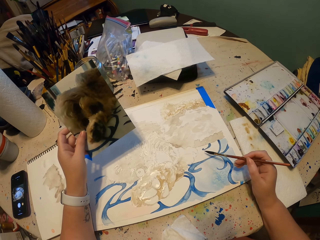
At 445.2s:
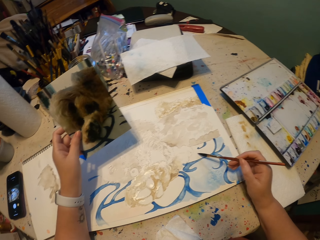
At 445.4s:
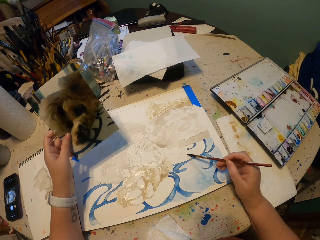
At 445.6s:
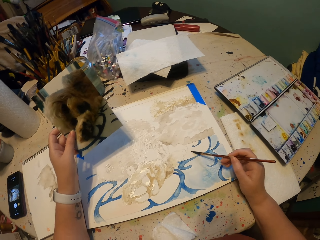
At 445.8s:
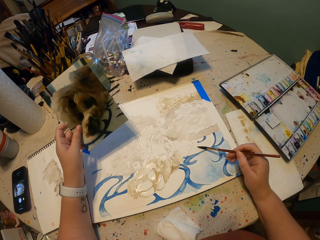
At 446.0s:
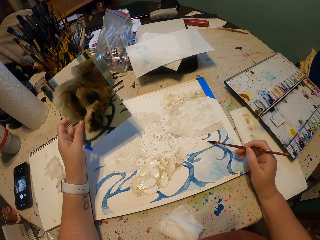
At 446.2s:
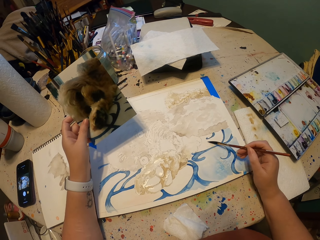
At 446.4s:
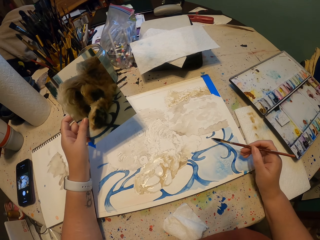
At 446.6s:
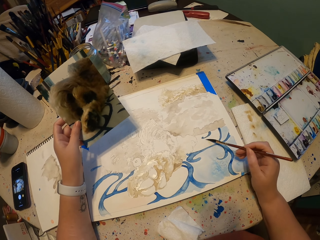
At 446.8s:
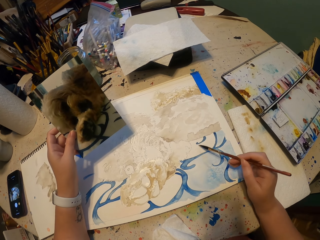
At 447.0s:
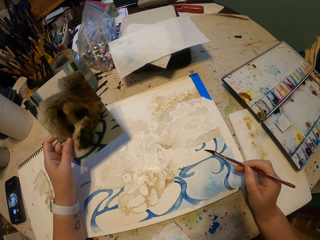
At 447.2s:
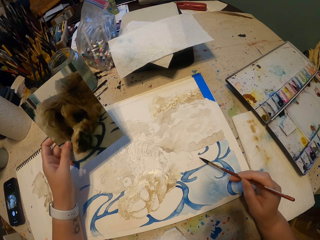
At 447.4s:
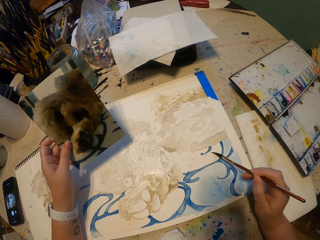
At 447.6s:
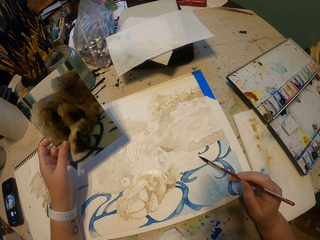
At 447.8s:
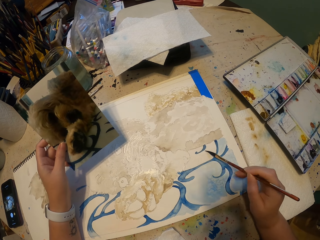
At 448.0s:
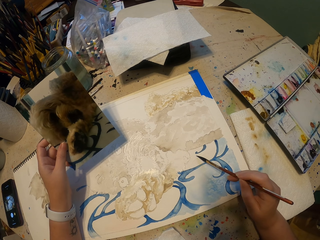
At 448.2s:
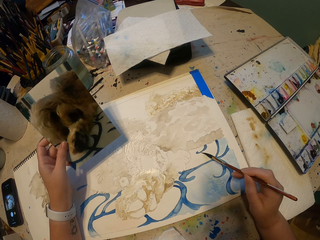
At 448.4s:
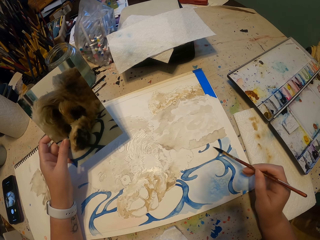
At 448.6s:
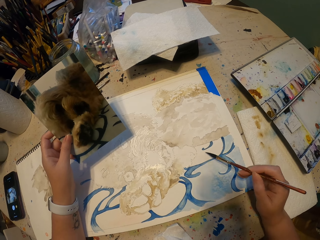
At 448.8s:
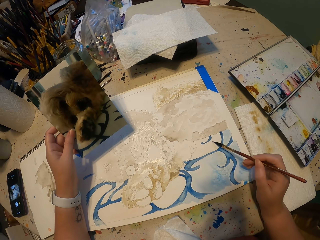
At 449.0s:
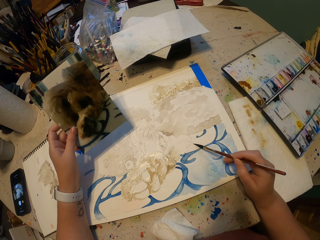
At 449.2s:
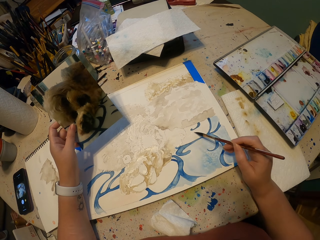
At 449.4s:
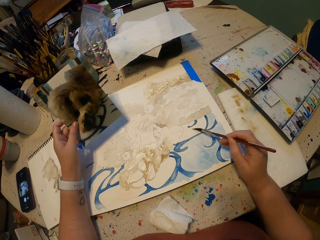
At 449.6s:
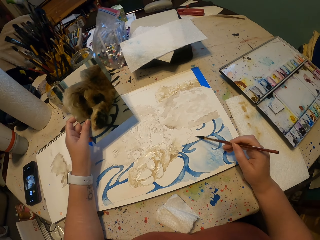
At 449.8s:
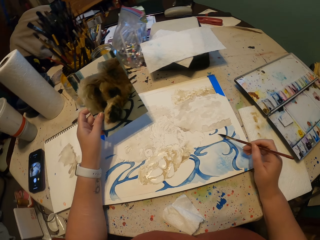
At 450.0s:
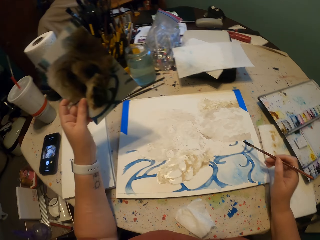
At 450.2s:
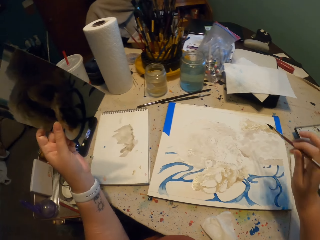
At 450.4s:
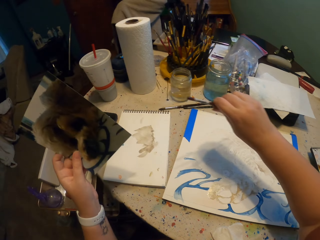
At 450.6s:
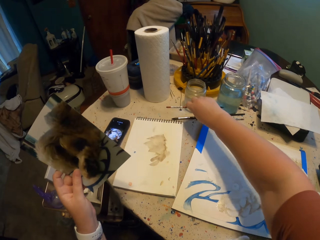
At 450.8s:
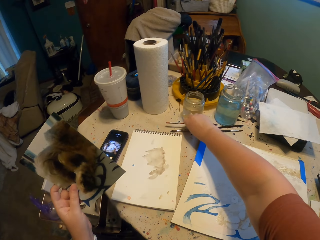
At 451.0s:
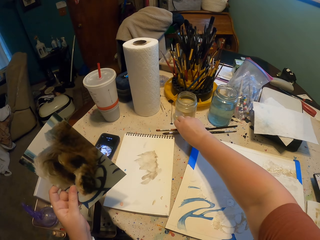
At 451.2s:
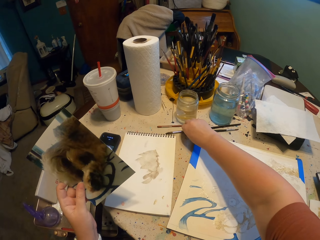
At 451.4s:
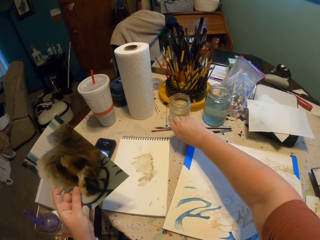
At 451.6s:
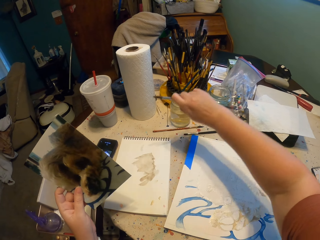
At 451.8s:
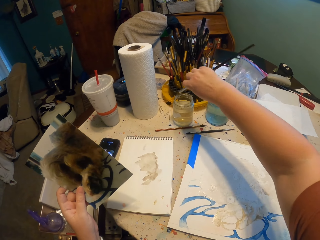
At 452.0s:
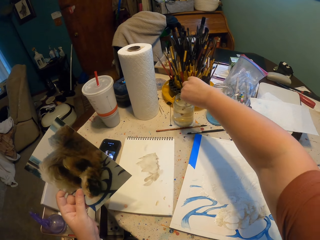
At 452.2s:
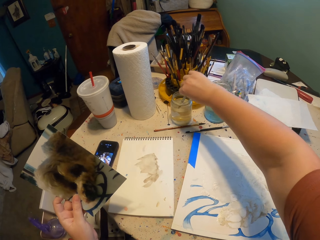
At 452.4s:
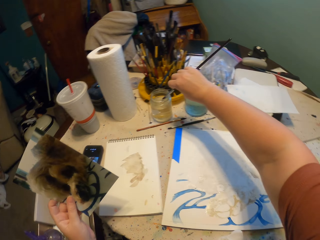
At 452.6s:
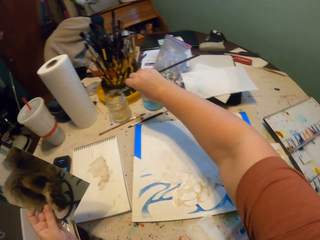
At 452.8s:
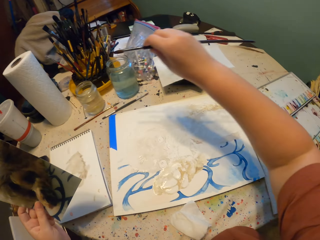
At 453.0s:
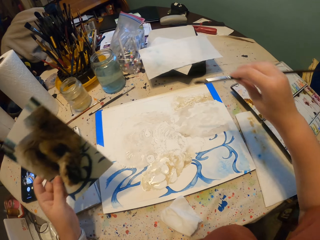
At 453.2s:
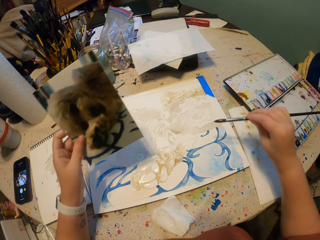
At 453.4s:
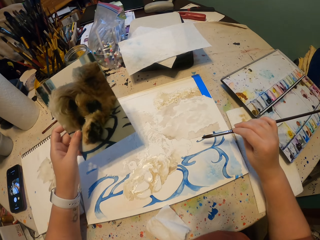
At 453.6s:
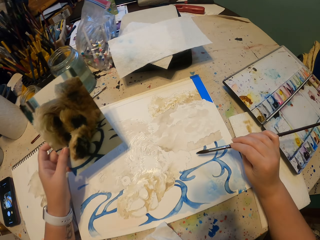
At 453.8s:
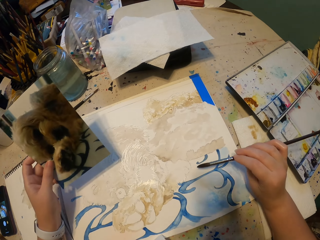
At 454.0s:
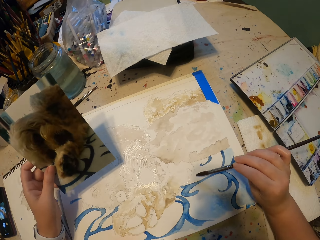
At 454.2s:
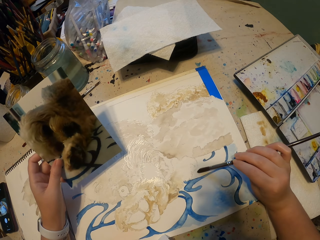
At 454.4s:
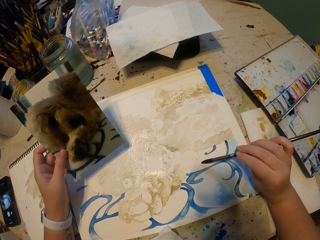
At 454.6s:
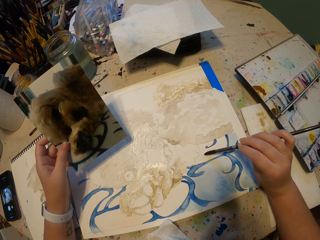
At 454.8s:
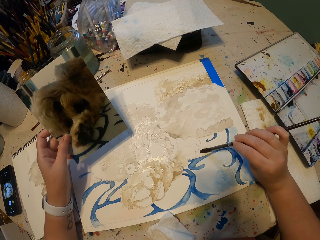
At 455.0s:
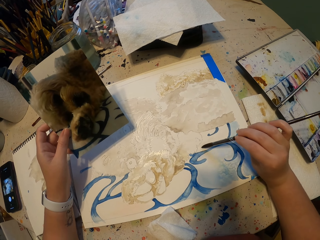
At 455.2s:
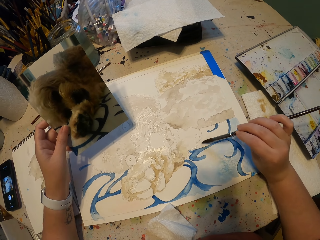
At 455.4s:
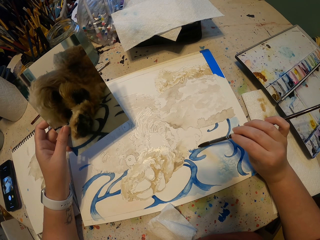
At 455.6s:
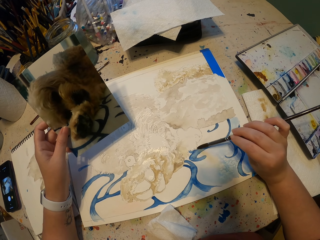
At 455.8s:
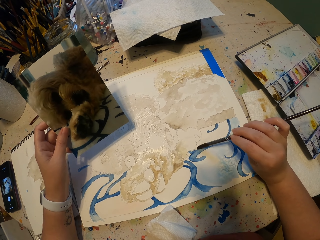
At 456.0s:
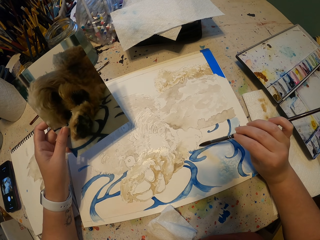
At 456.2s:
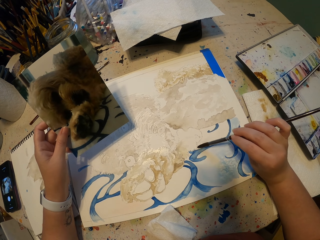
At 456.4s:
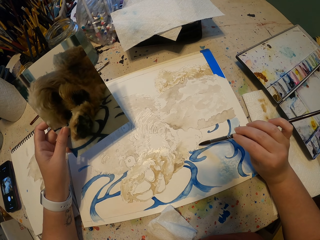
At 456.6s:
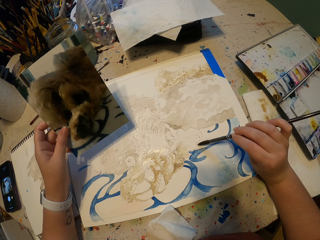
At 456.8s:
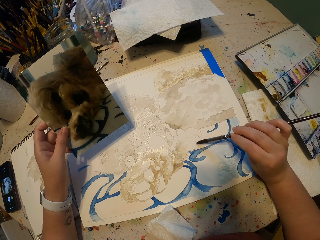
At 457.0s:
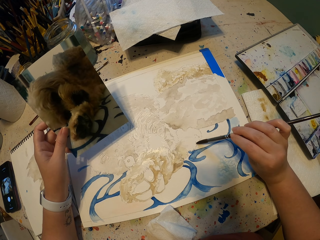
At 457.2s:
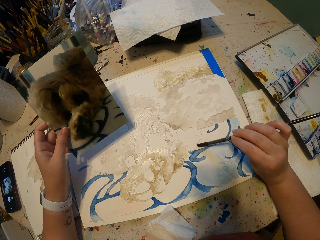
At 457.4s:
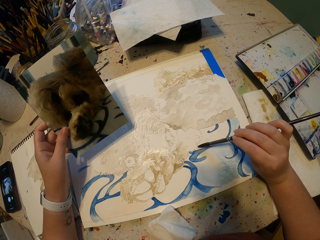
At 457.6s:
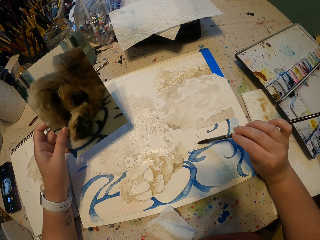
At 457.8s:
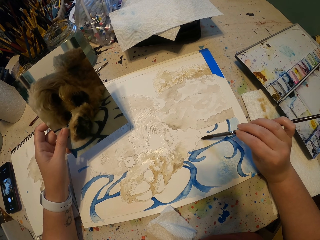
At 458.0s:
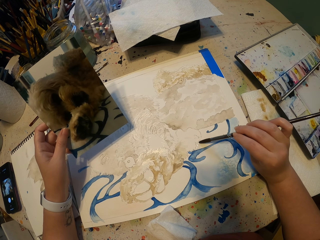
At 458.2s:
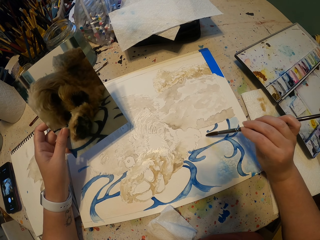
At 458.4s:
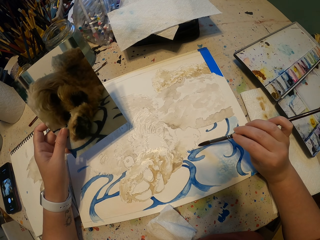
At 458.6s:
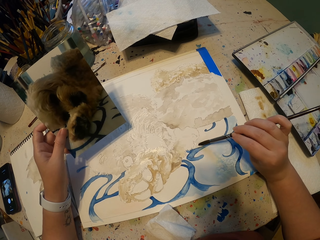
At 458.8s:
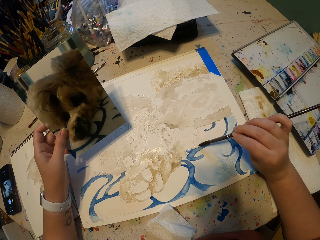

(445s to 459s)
The camera wearer paints on the drawing book. They put the brush on the table. They pick up the brush from the table. They dip the brush in water. They paint on the drawing book.

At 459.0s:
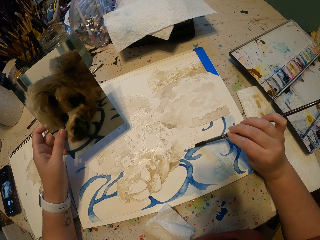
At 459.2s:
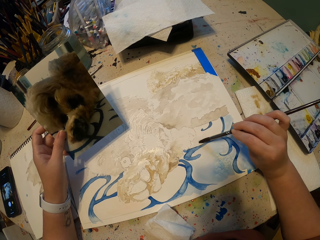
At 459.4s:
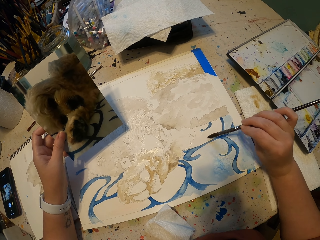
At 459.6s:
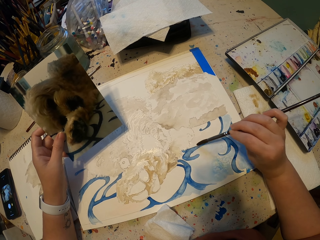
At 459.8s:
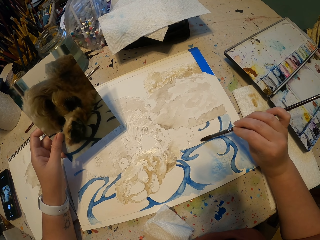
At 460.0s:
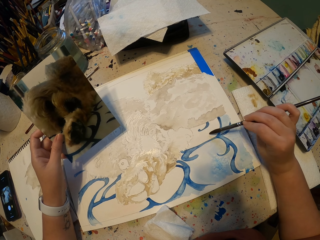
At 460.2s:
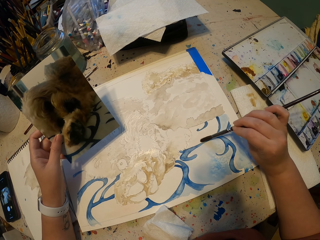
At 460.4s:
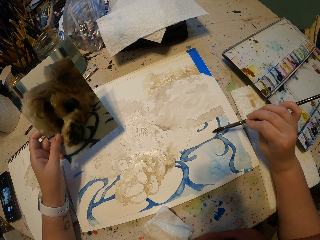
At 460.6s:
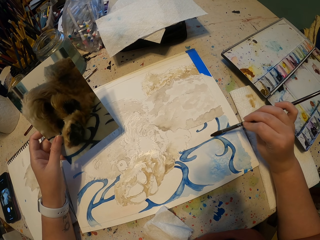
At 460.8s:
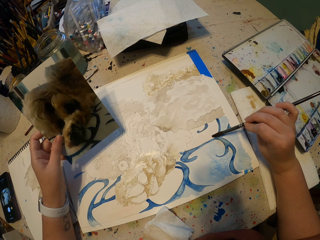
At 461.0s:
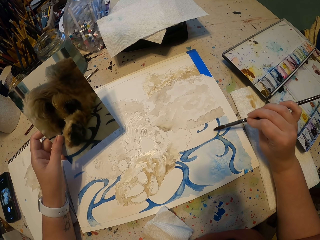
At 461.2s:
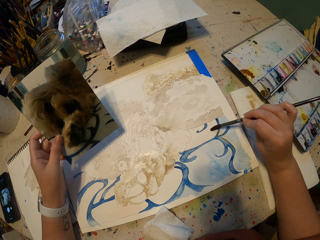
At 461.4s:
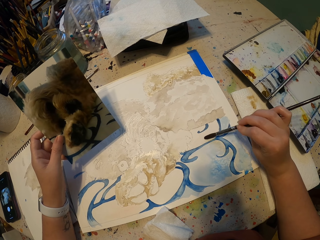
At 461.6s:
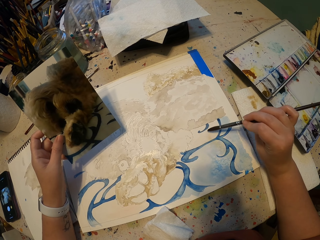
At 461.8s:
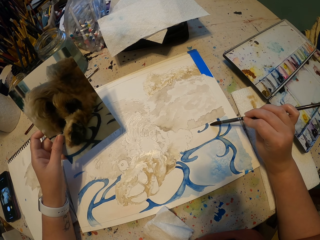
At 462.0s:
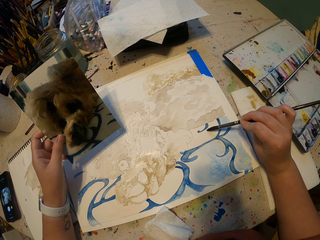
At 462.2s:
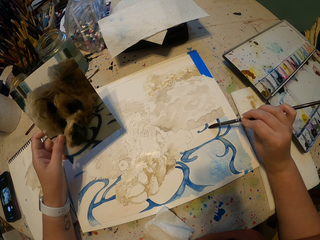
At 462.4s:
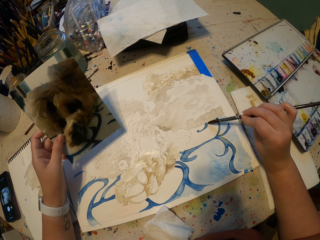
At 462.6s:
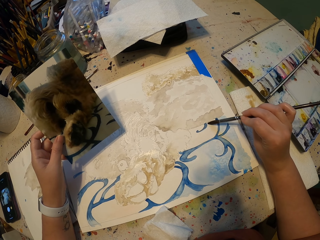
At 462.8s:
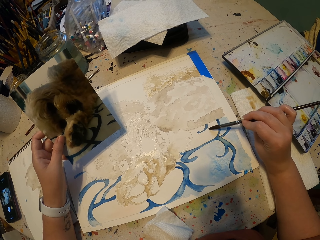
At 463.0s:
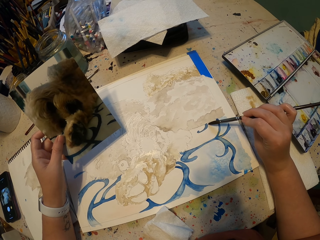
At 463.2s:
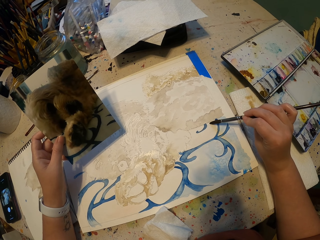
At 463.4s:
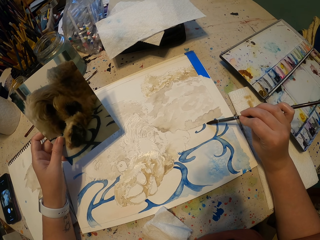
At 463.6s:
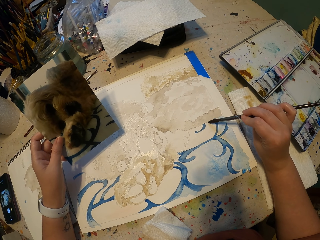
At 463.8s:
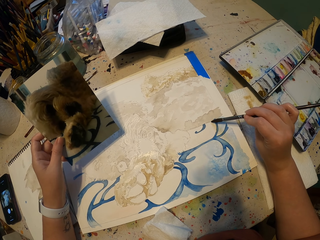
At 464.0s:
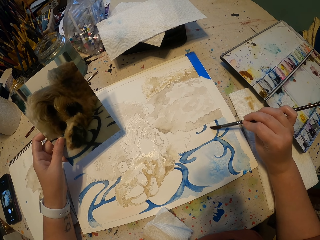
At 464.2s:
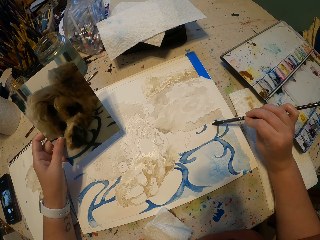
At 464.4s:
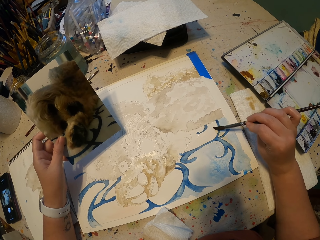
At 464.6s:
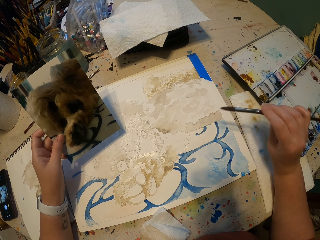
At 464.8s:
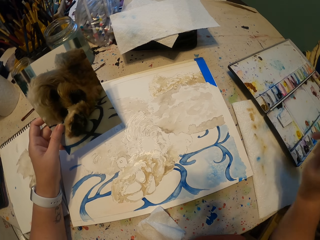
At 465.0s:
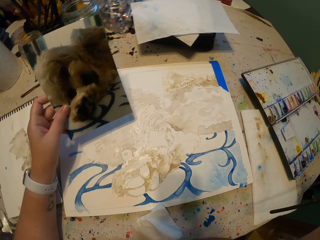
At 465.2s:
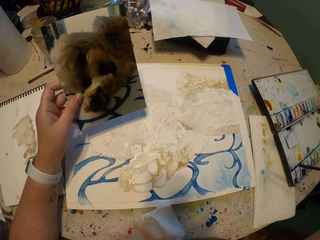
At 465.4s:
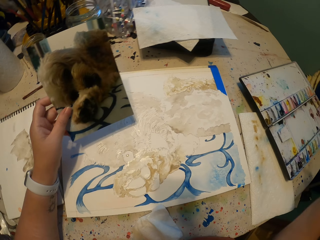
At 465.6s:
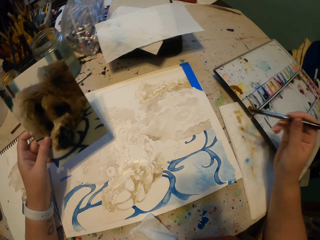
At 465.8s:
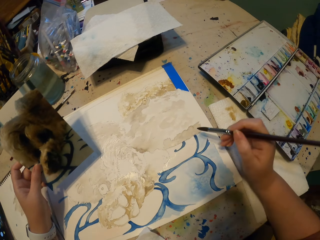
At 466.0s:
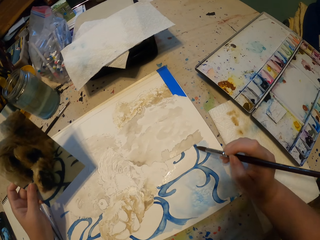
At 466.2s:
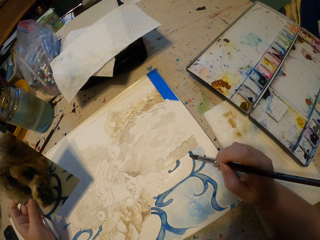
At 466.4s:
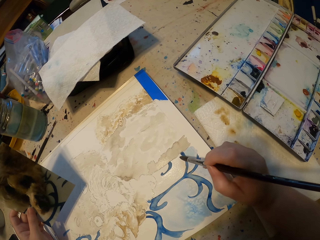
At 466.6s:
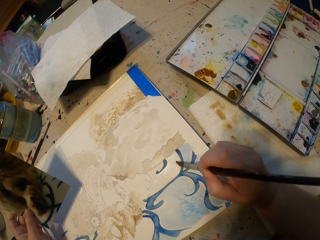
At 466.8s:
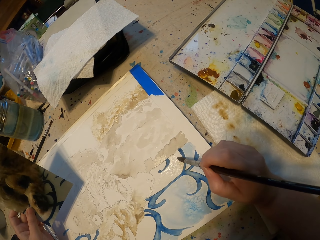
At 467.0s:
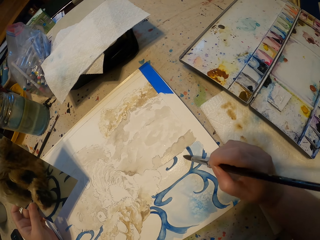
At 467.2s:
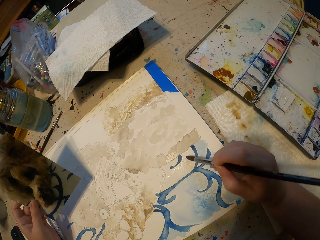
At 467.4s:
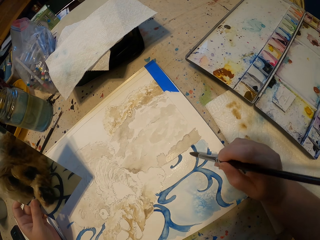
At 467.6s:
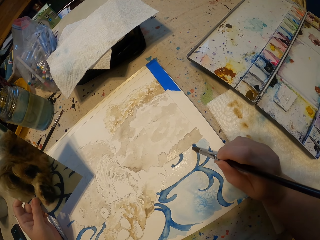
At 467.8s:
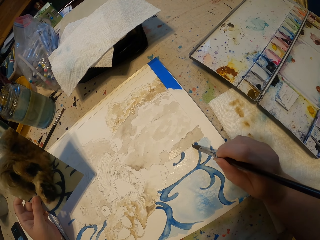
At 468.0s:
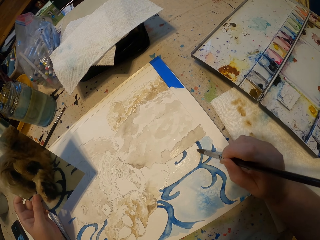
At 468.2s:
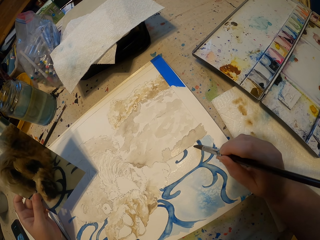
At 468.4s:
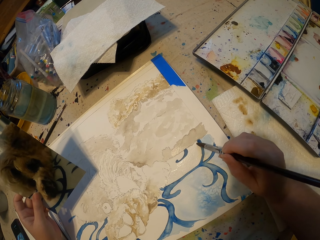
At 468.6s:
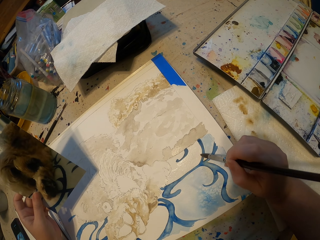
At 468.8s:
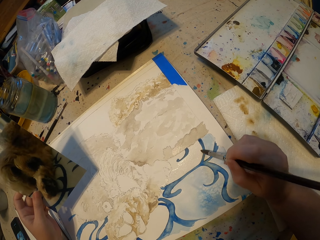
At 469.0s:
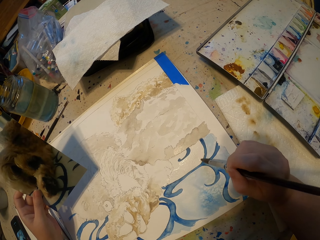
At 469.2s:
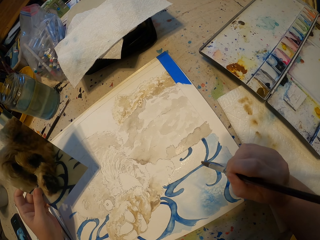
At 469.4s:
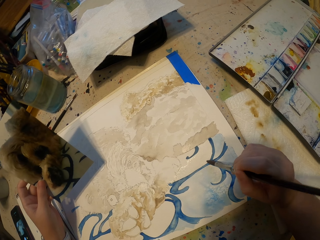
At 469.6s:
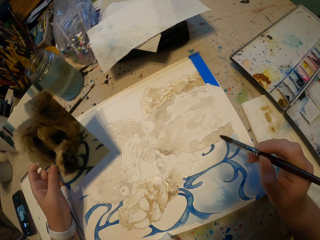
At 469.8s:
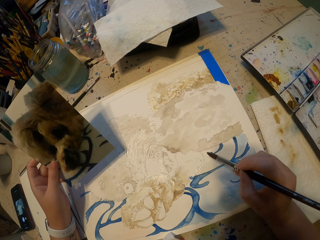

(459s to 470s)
The camera wearer lifts the brush. They paint a painting.
